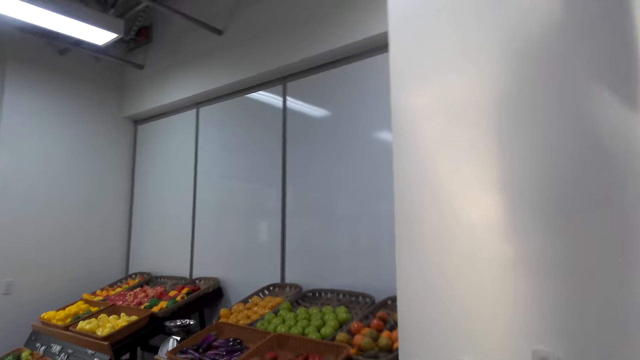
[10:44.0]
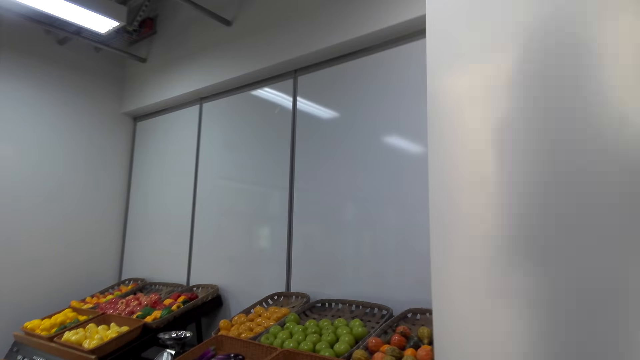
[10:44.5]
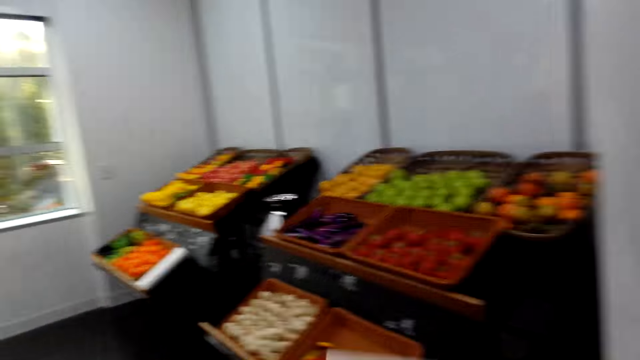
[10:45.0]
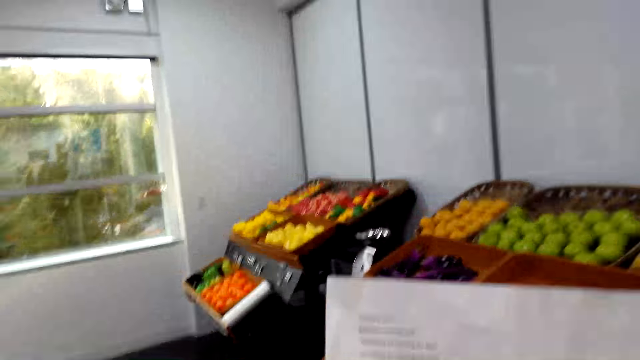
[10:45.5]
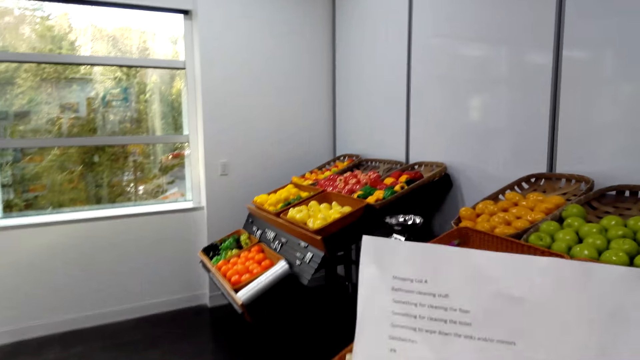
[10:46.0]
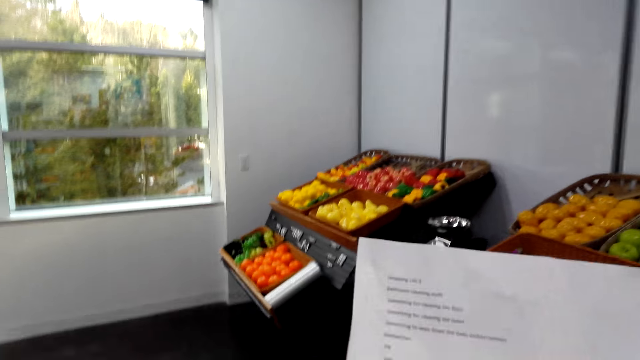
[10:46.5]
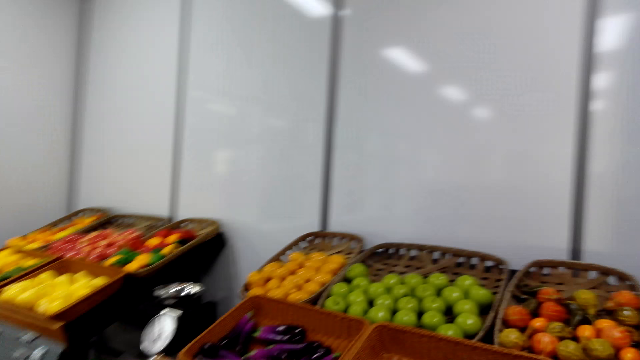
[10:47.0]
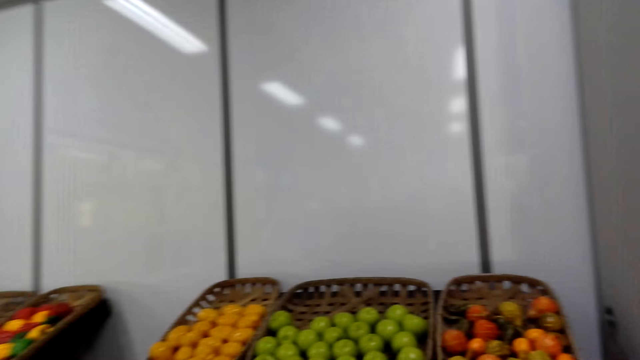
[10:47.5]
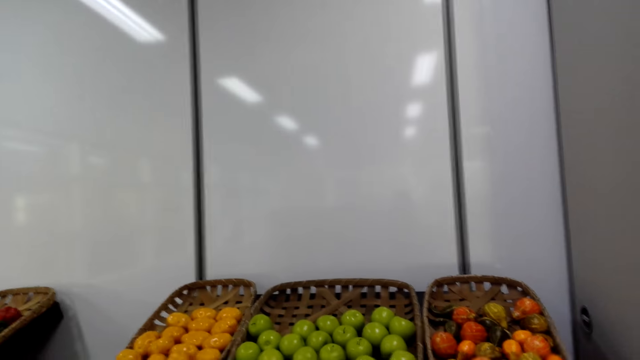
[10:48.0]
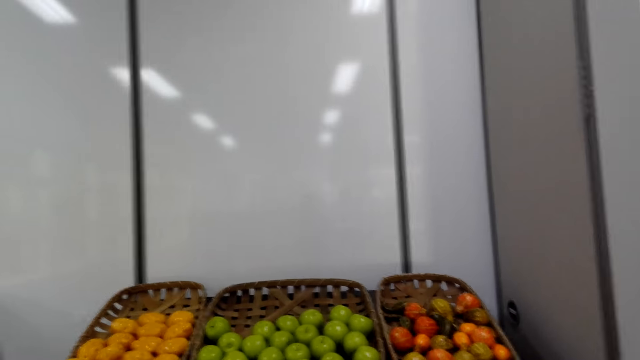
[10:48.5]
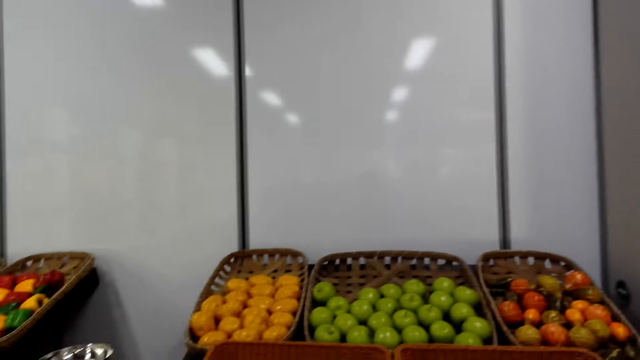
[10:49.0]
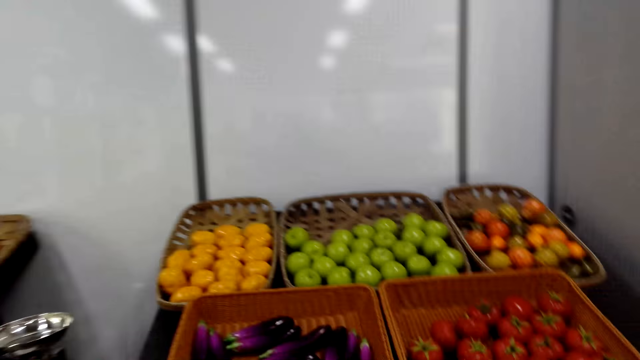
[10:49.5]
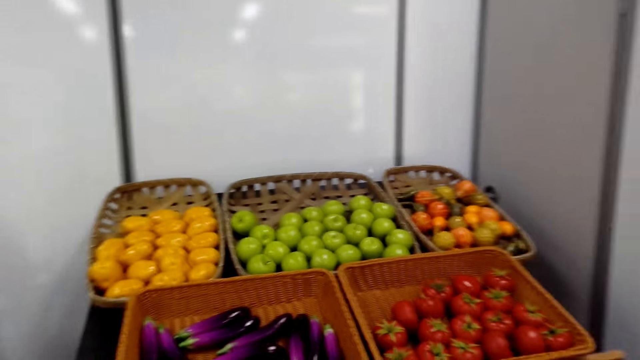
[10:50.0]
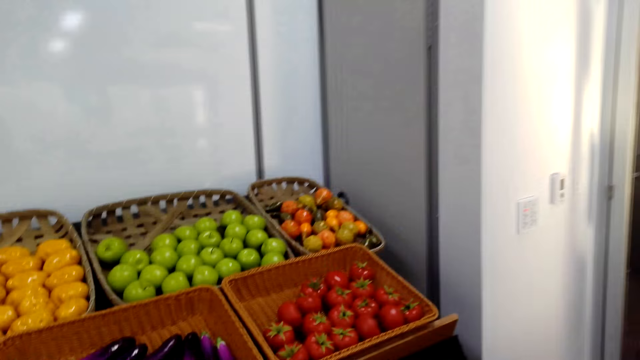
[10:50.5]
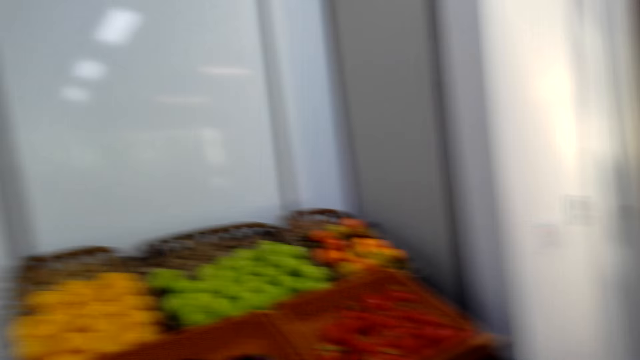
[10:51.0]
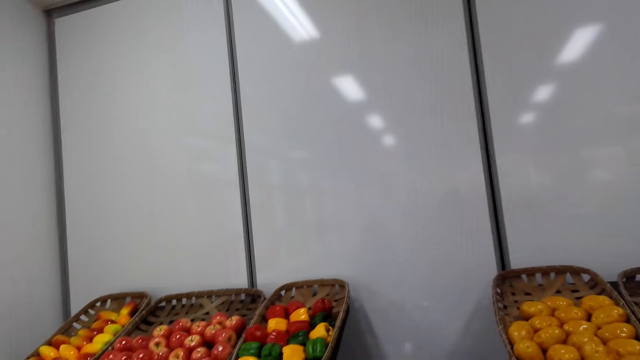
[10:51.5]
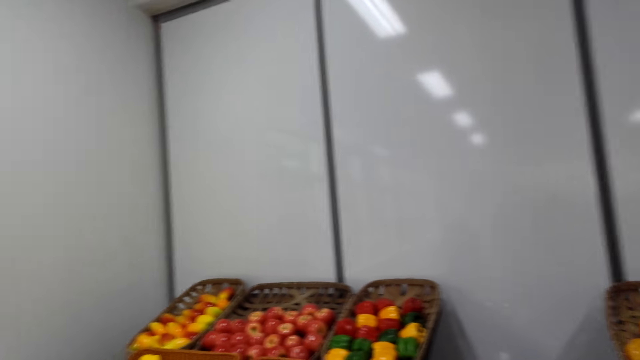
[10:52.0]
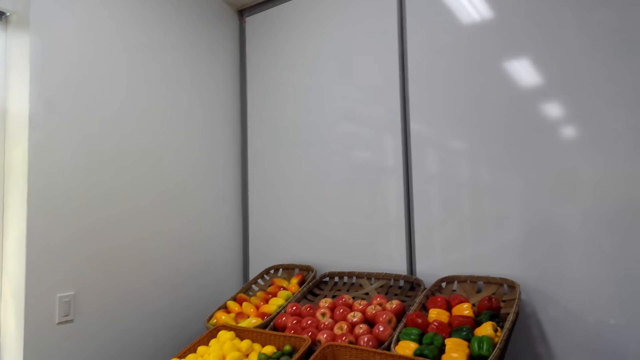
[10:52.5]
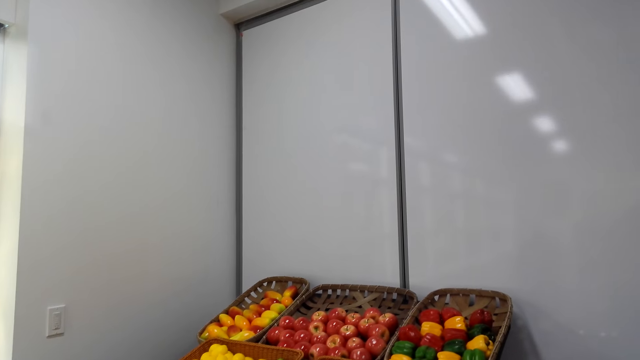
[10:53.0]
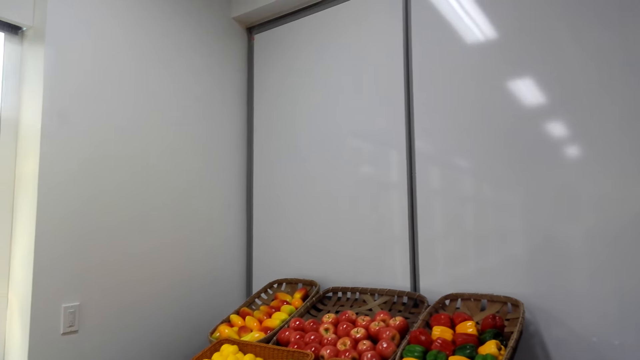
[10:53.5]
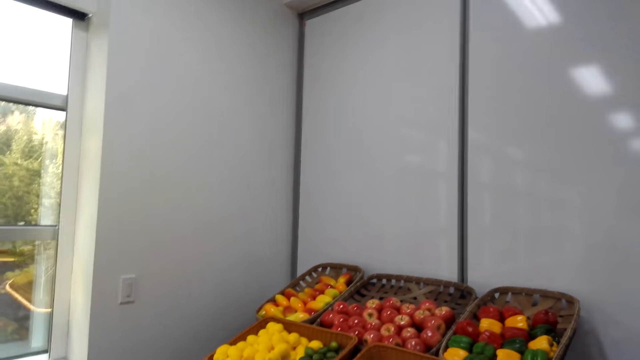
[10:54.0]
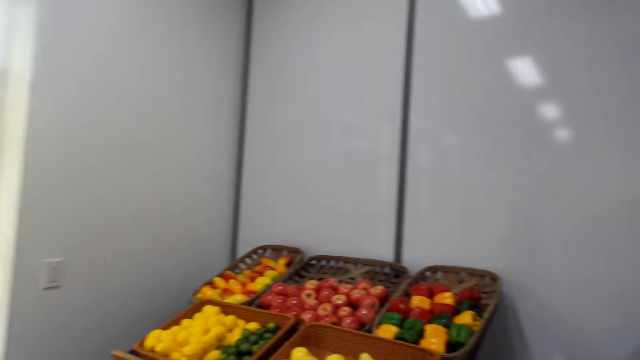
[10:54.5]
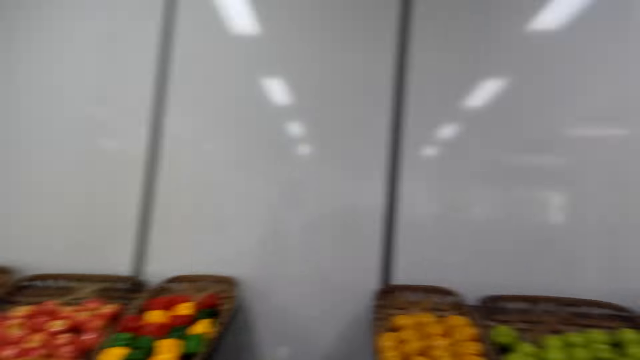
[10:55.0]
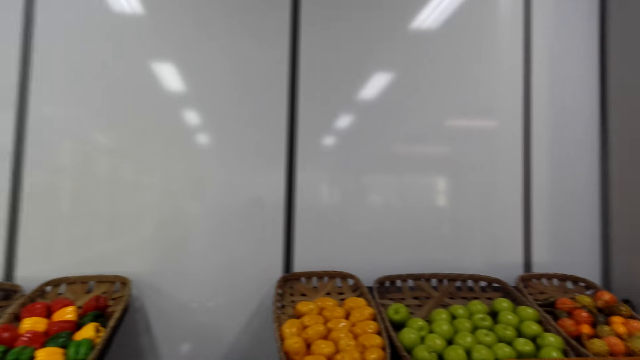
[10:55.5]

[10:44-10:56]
The camera wearer reads a piece of paper and lifts the paper. They look around the vegetables and fruits.

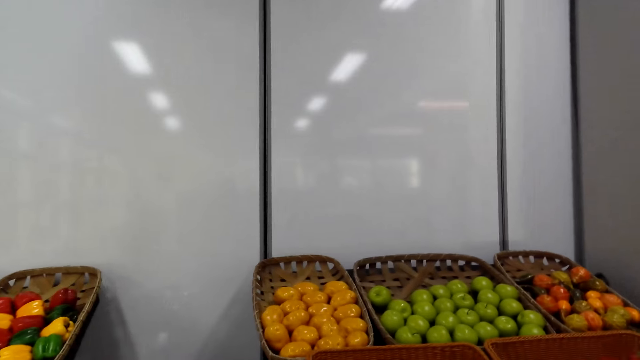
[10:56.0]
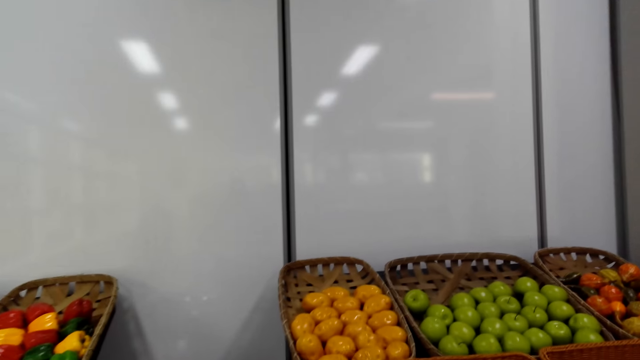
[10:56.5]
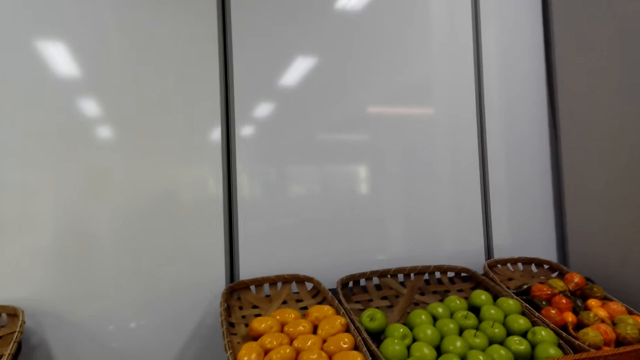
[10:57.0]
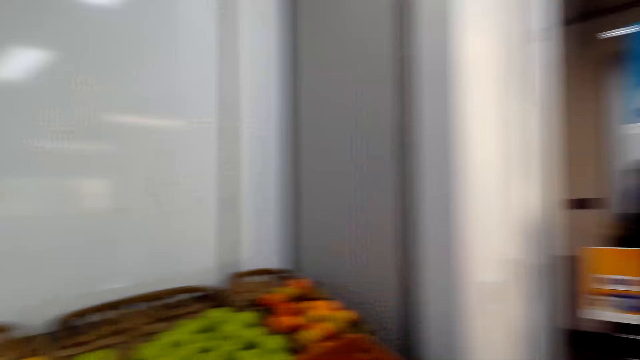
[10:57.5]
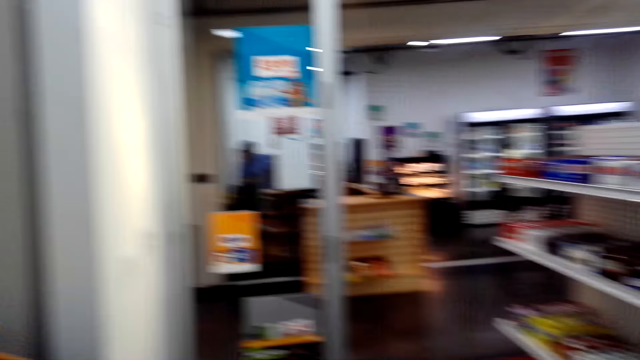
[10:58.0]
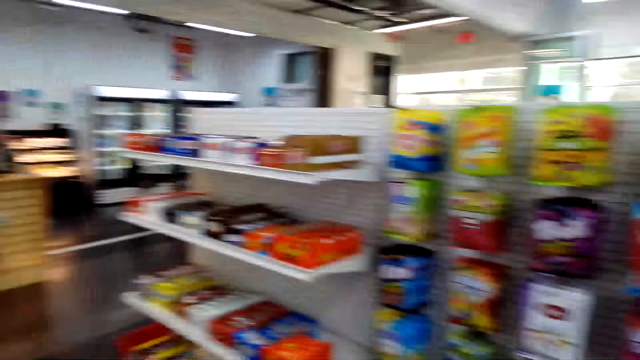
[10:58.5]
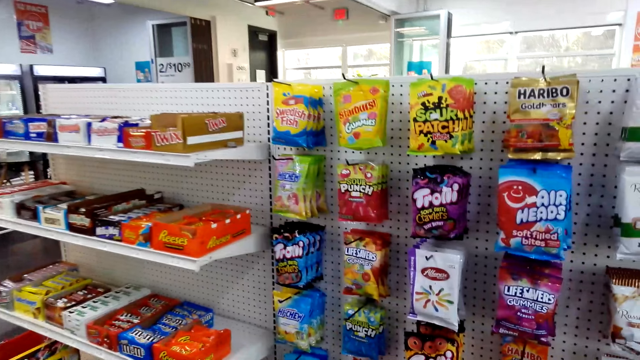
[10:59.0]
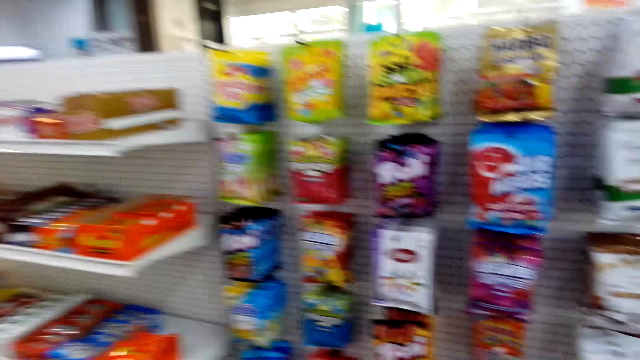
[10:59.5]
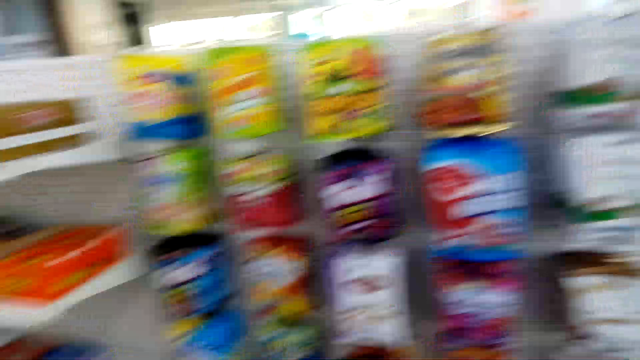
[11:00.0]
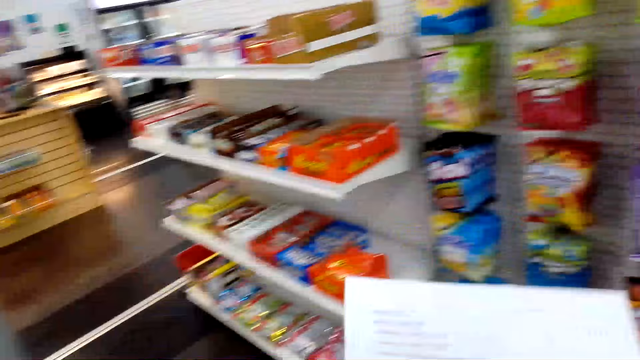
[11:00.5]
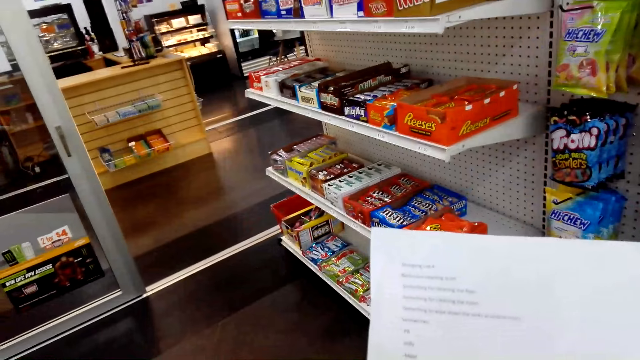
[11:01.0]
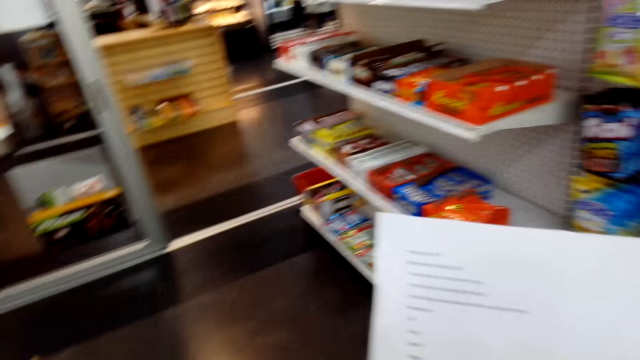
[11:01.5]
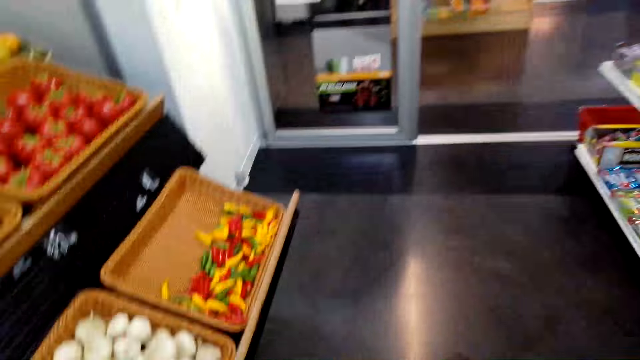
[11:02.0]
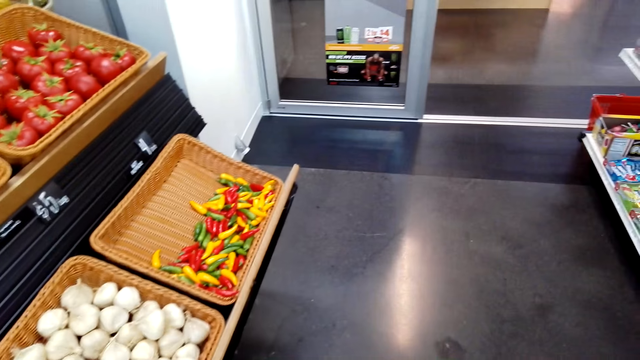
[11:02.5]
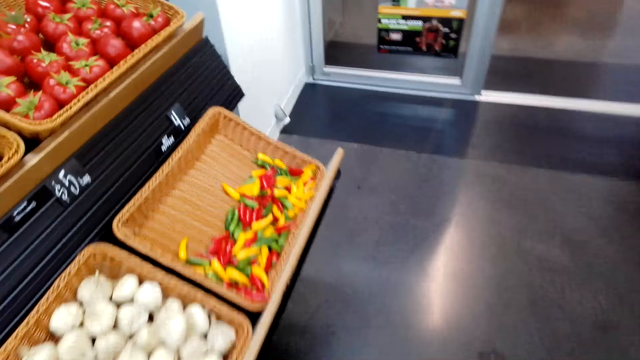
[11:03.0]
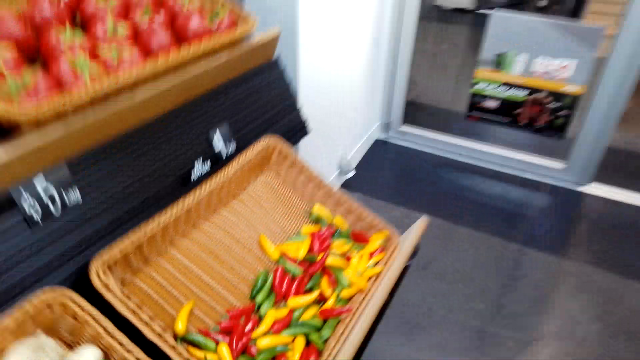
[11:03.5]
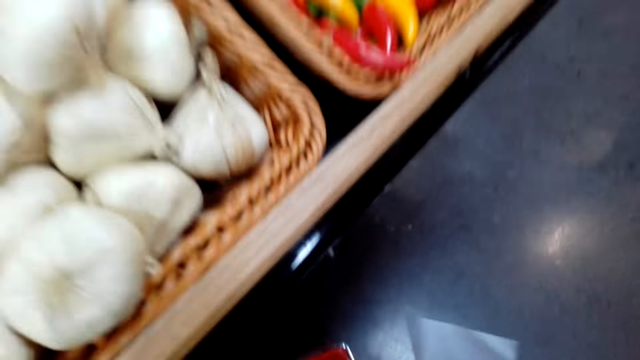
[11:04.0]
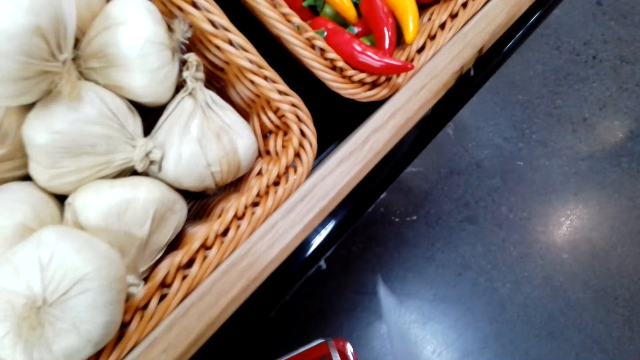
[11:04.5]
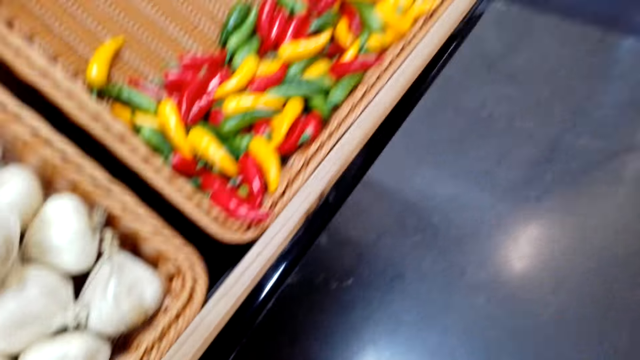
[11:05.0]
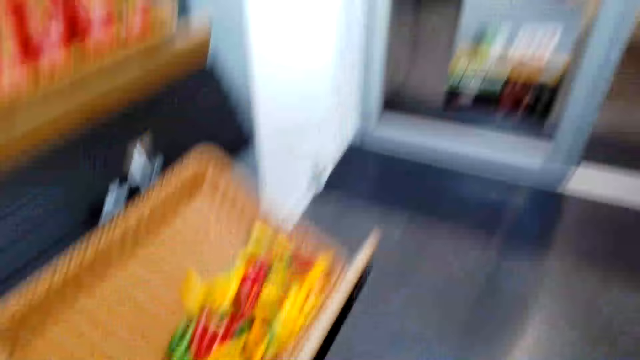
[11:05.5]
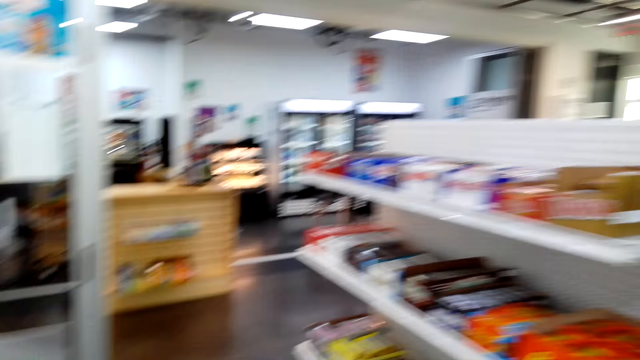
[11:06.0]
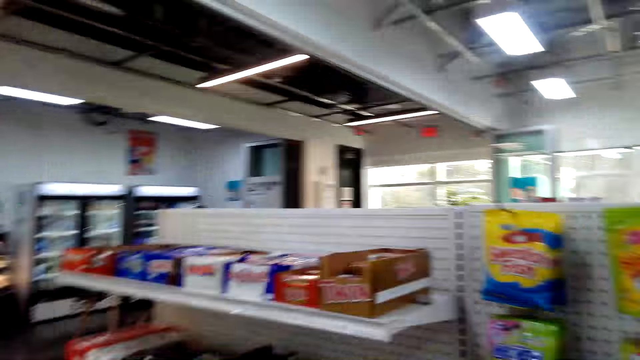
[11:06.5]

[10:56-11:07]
The camera wearer reads a piece of paper and lifts the list paper. They pick up something on the floor.
